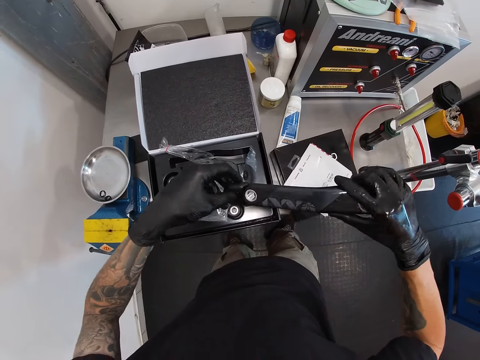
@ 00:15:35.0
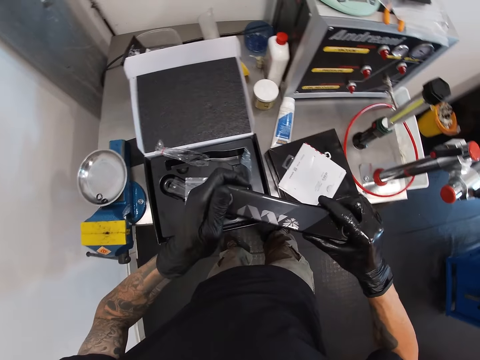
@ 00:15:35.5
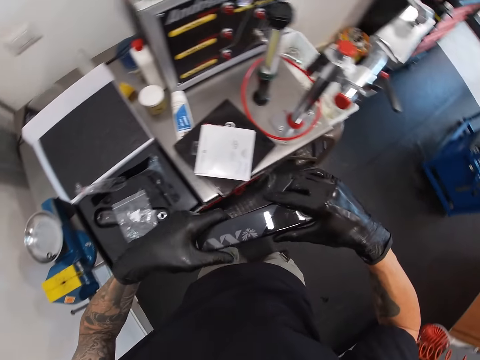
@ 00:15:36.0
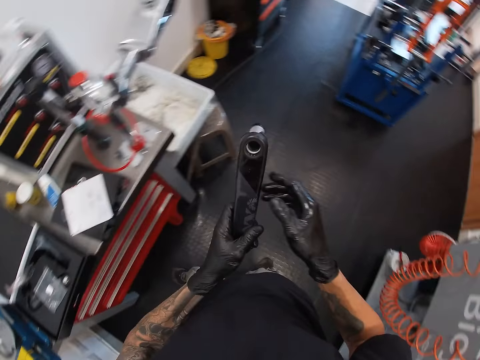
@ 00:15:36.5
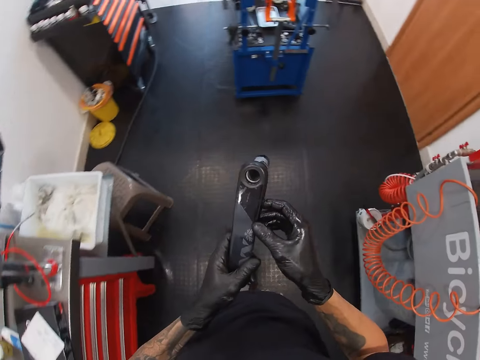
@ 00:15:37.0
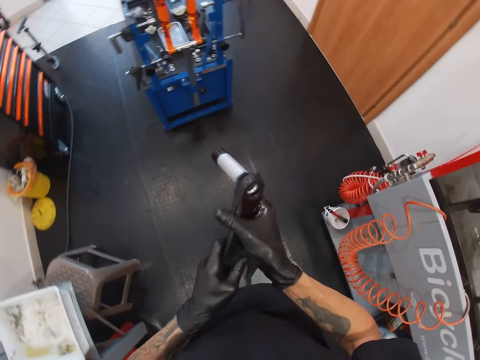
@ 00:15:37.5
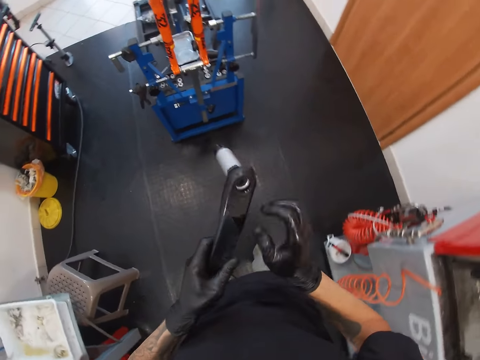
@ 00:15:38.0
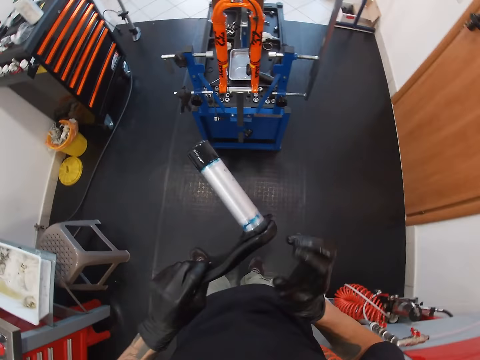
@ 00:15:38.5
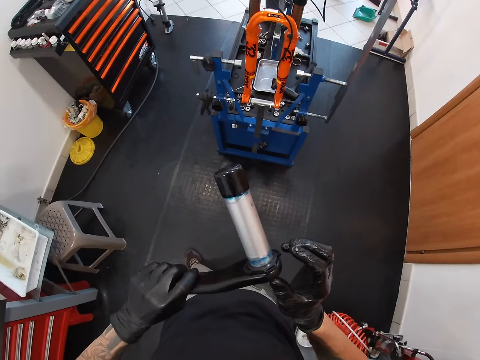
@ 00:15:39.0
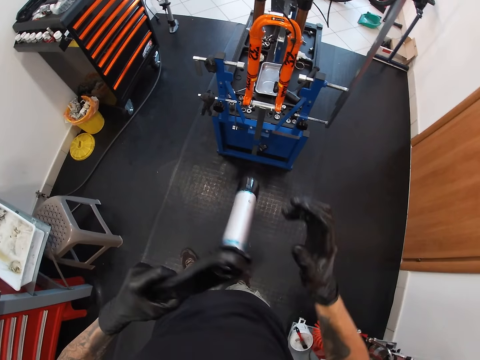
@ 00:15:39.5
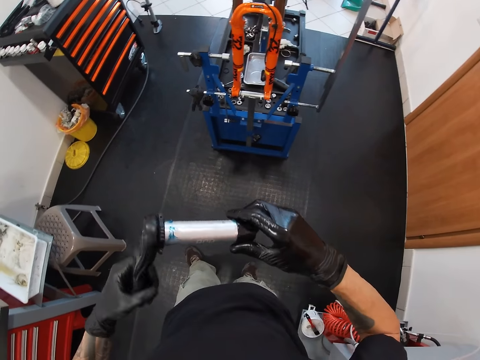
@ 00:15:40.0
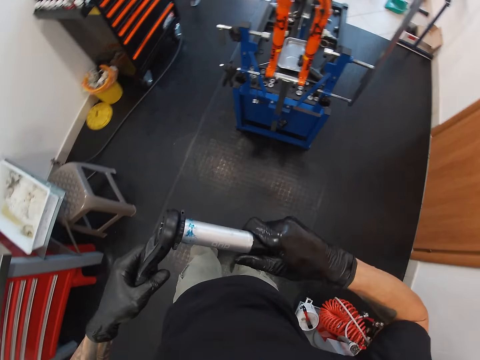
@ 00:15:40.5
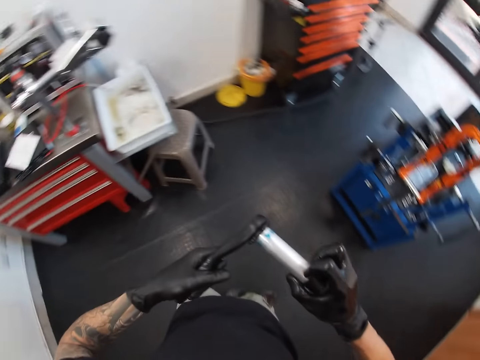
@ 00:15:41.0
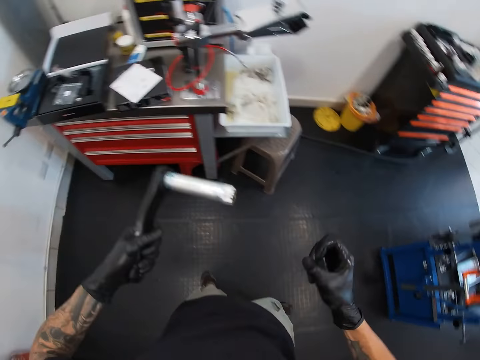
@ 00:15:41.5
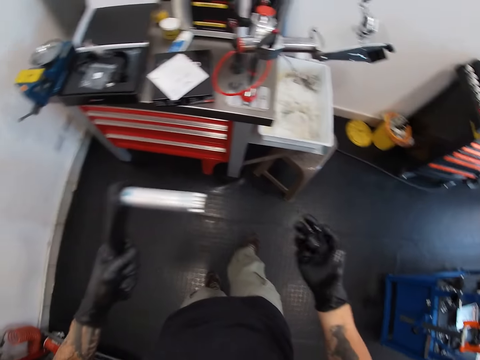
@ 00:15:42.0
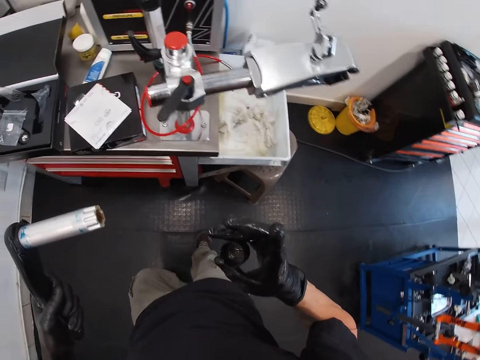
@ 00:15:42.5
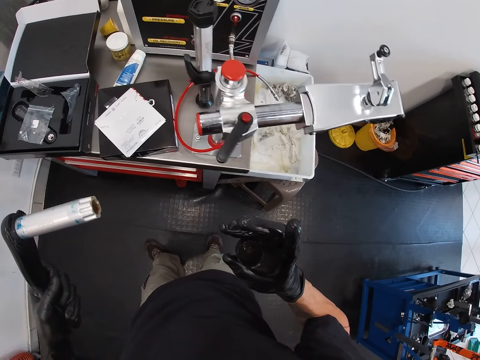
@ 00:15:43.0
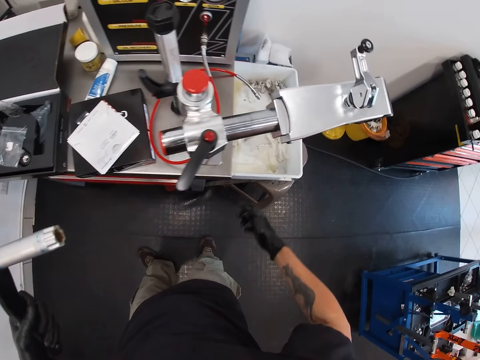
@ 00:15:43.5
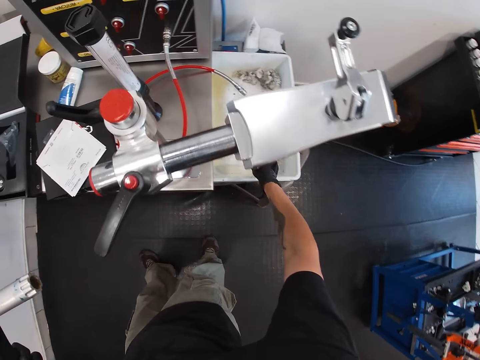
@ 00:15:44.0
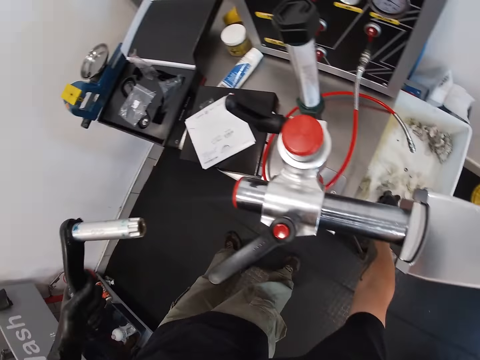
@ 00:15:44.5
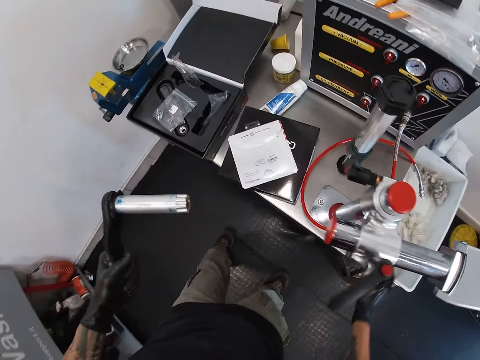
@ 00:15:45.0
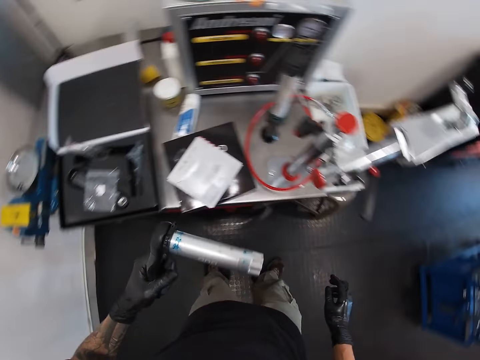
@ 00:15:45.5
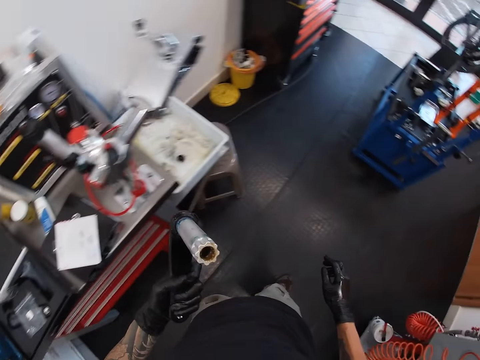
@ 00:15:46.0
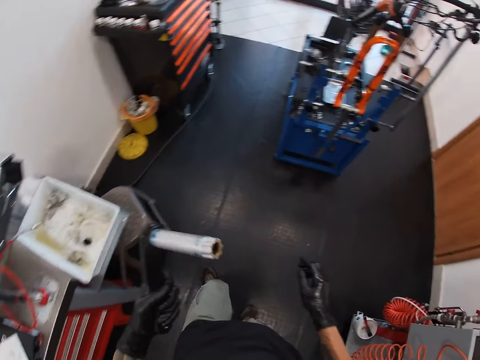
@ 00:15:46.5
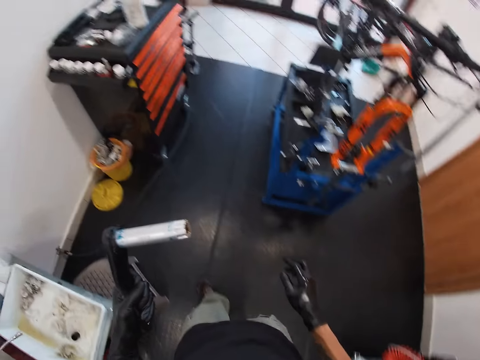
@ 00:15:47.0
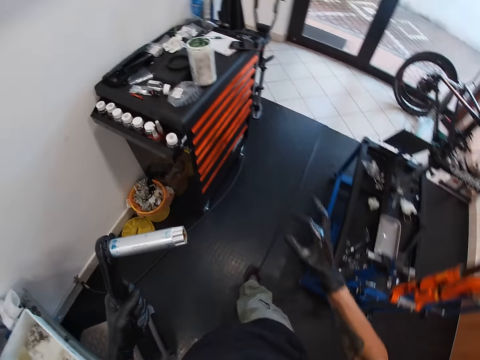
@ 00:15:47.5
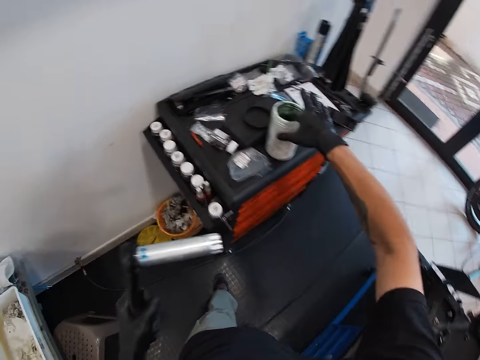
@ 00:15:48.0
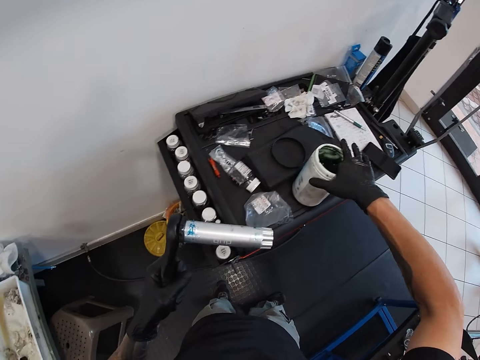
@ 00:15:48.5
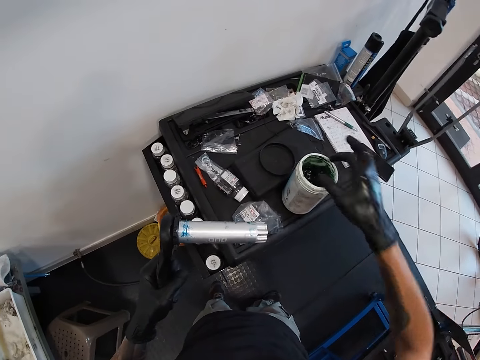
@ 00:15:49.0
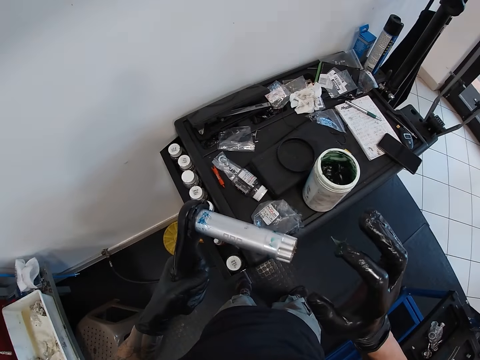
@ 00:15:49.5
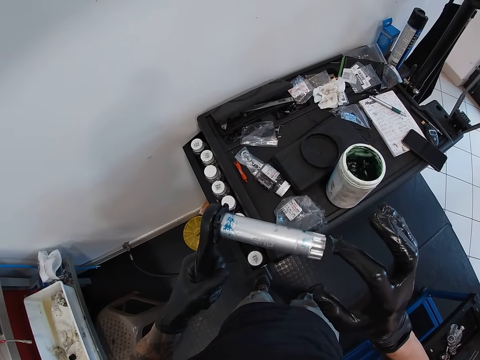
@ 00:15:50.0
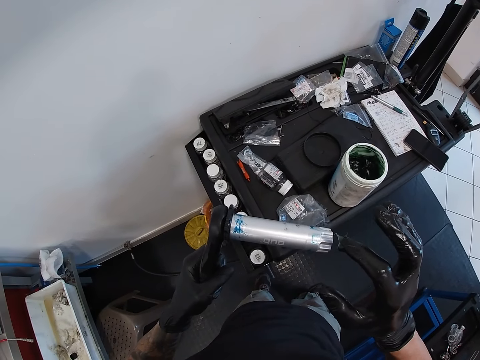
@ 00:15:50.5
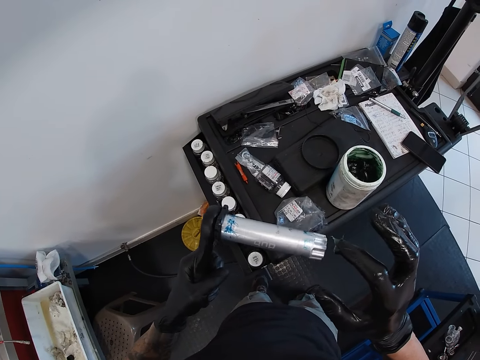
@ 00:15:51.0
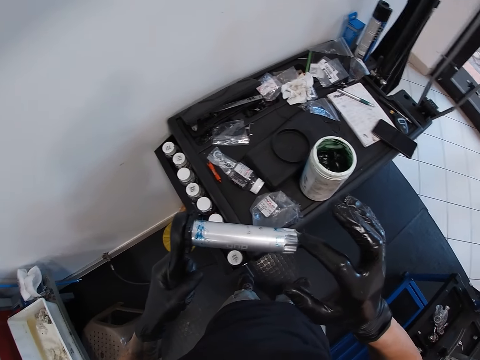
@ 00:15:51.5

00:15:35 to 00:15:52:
The camera wearer places a rubber at the bottom of the power meter with his left hand. He walks around and looks at the pedal arm. He removes the rubber from the power meter with his right hand. He walks around and looks at the pedal arm. He places the pedal arm on the table. He drops the rubber in a waste bin with his right hand. He looks around. He walks towards a black tool trolley in the workshop. He takes grease from a container on a table with his right hand. He dips the right hand inside the container with grease. He applies grease on the pedal arm.

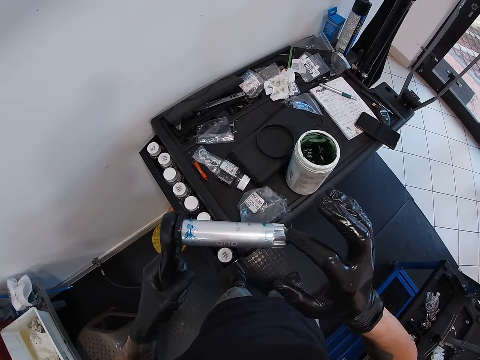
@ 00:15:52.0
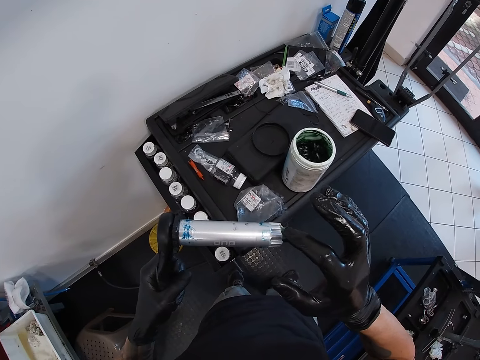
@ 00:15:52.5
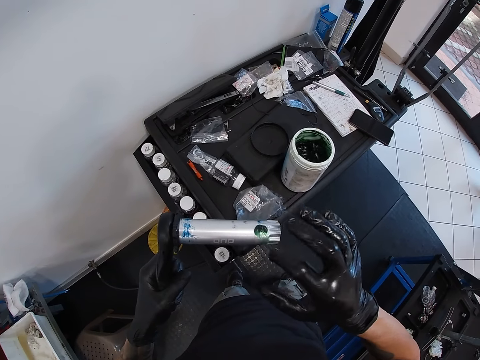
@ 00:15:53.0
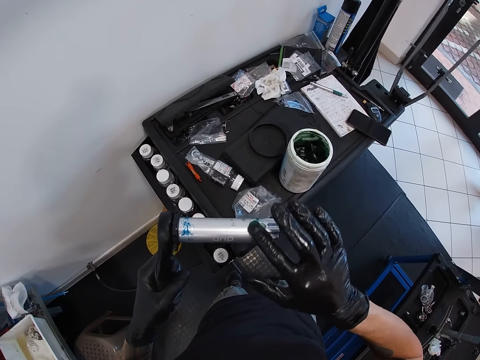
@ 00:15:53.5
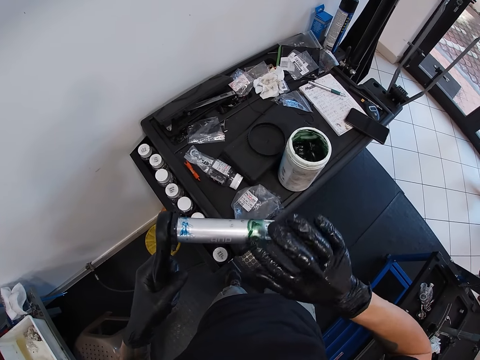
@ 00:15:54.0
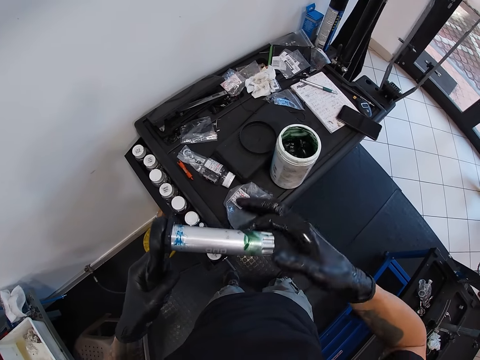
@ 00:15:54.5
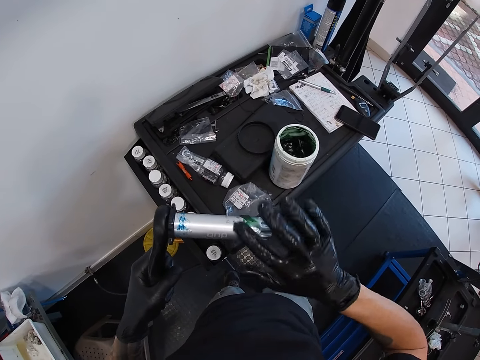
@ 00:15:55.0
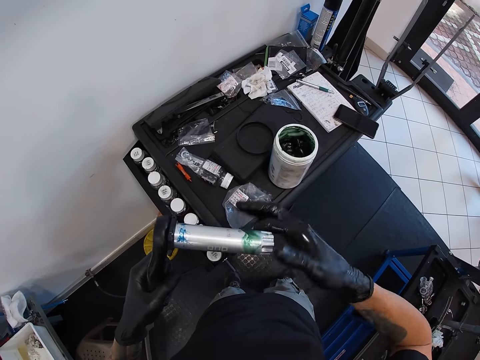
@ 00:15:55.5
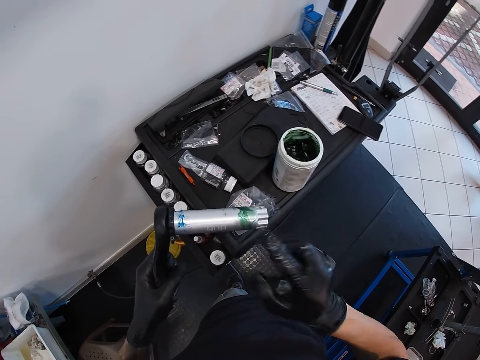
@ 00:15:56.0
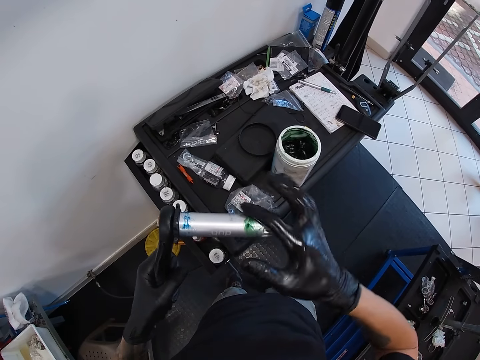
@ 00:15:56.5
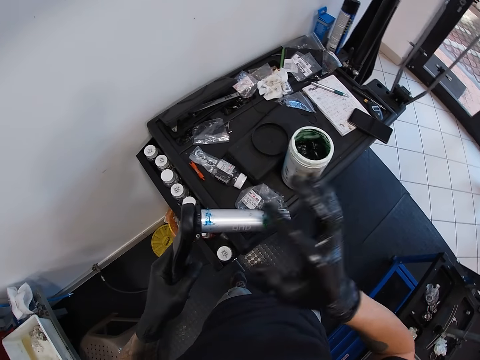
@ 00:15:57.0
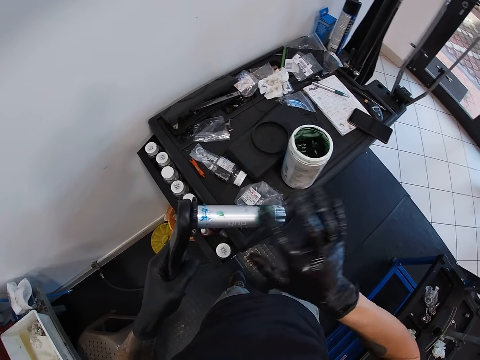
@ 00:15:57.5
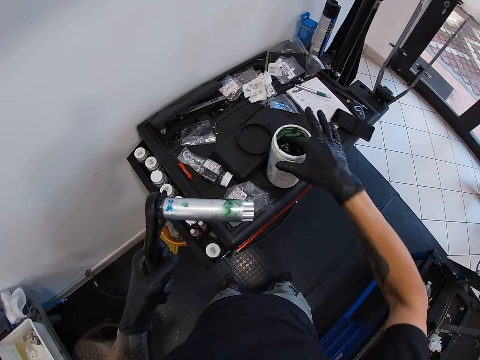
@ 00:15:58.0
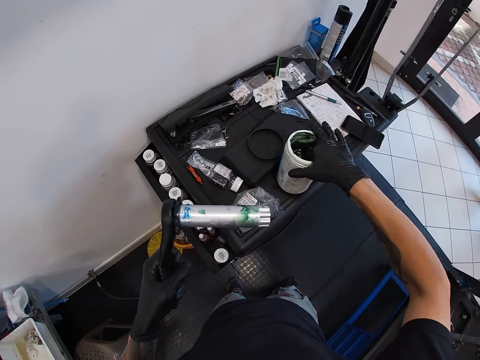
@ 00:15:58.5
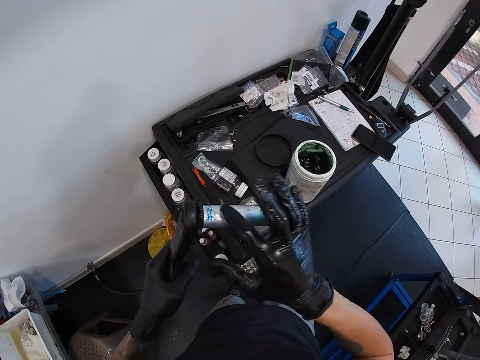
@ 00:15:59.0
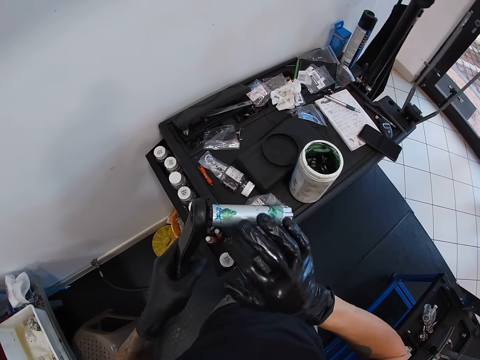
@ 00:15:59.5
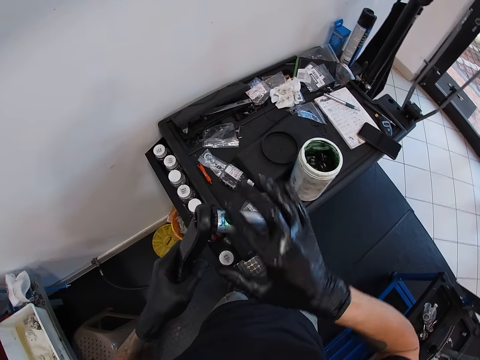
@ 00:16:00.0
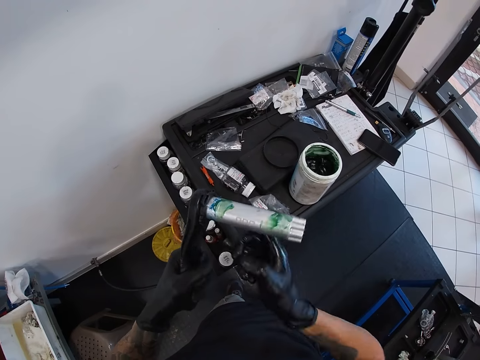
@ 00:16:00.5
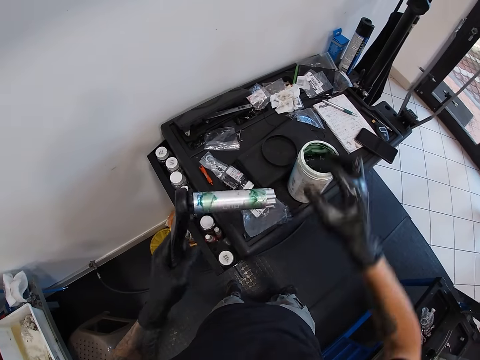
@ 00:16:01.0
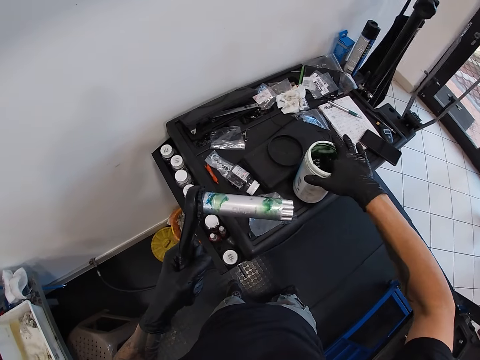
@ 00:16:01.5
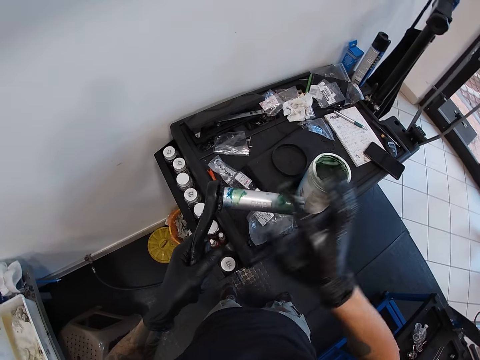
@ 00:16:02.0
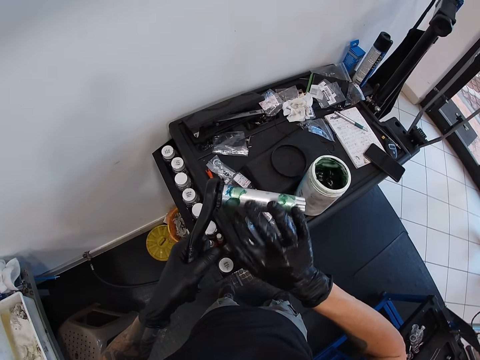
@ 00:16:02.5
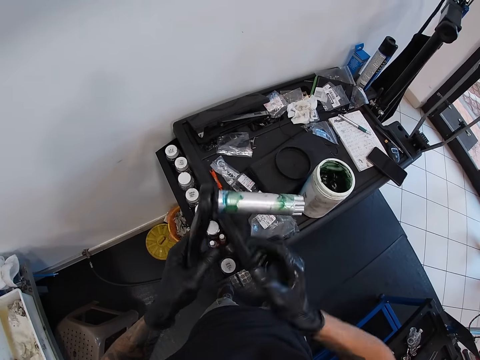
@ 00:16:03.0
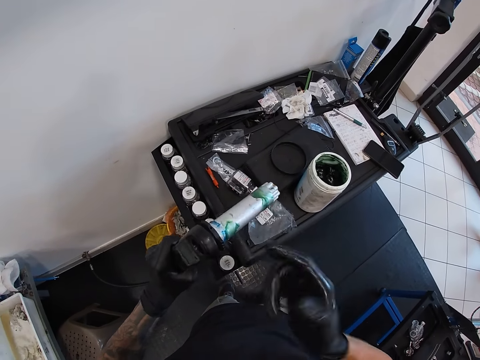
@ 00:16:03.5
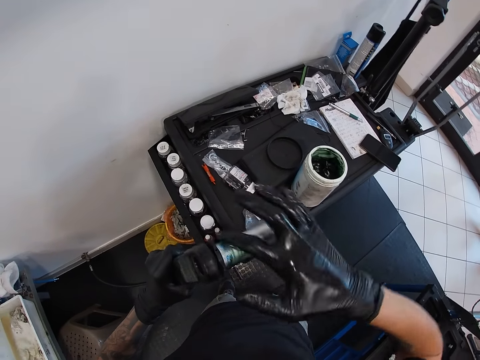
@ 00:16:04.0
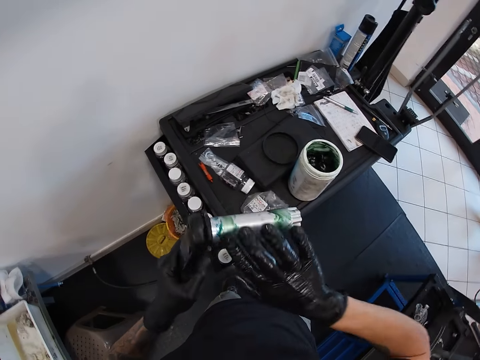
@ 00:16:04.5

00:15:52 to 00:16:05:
The camera wearer rubs grease on the bottom bracket of the power meter with his right hand. He dips the right hand inside a container with grease. He applies grease on the pedal arm. He dips the right hand inside the container with grease. He applies grease on the pedal arm.
